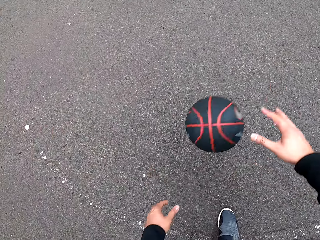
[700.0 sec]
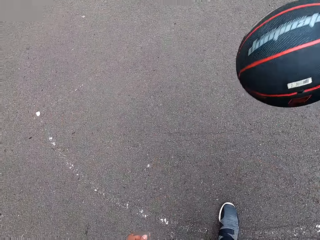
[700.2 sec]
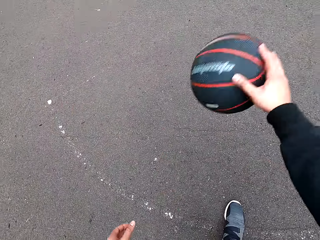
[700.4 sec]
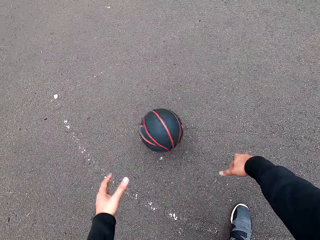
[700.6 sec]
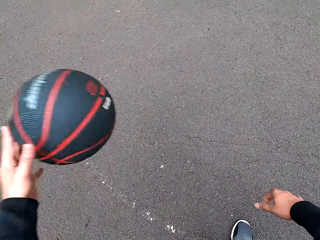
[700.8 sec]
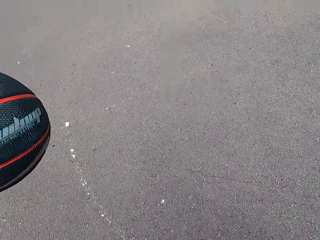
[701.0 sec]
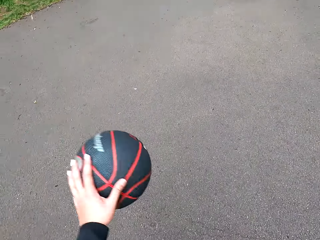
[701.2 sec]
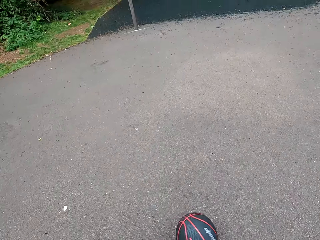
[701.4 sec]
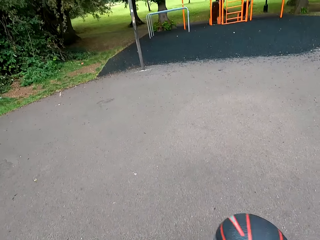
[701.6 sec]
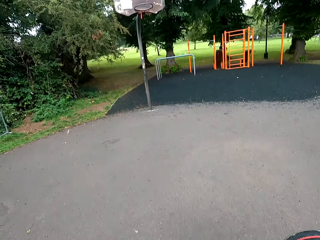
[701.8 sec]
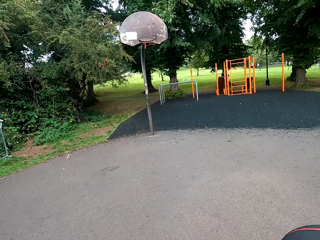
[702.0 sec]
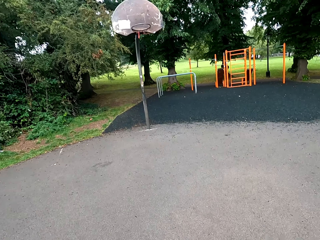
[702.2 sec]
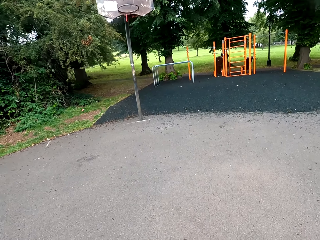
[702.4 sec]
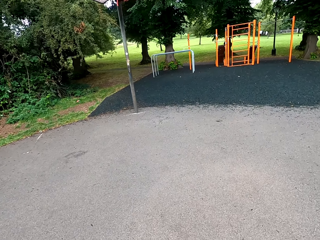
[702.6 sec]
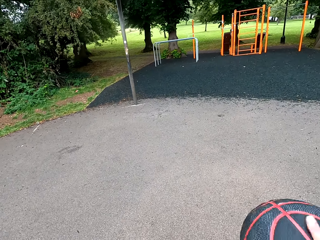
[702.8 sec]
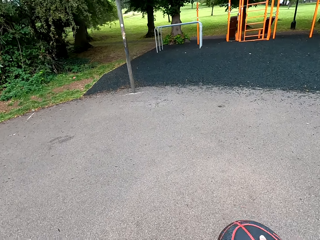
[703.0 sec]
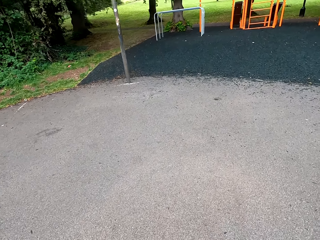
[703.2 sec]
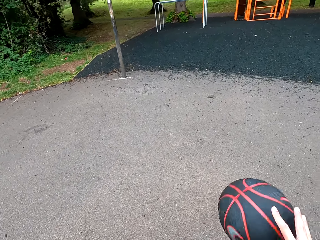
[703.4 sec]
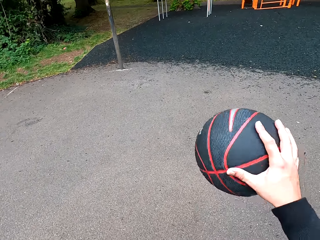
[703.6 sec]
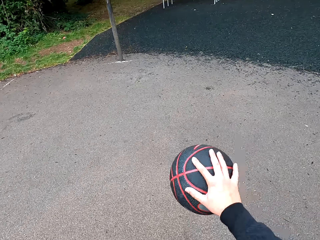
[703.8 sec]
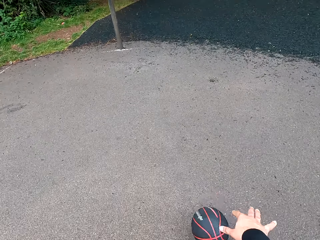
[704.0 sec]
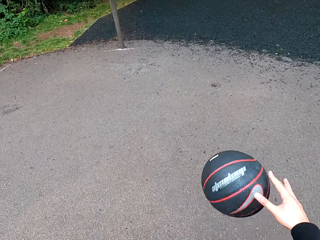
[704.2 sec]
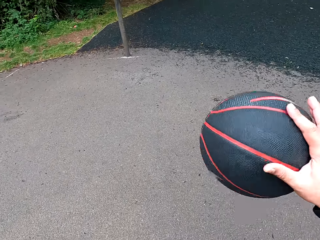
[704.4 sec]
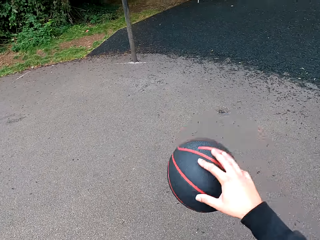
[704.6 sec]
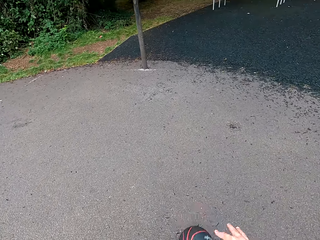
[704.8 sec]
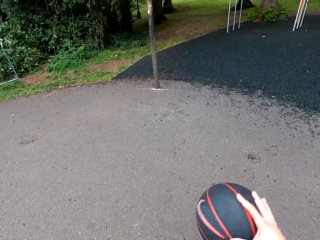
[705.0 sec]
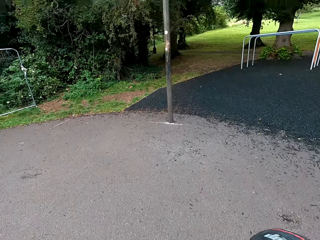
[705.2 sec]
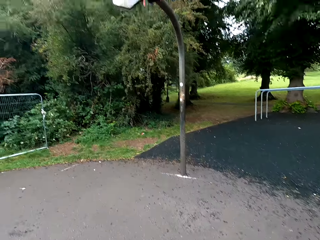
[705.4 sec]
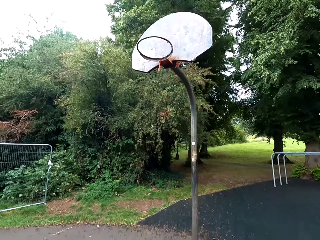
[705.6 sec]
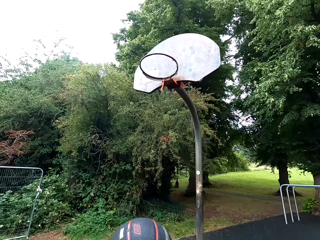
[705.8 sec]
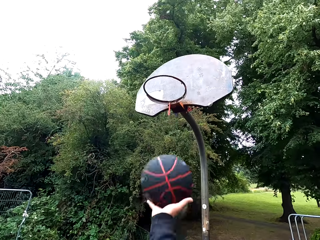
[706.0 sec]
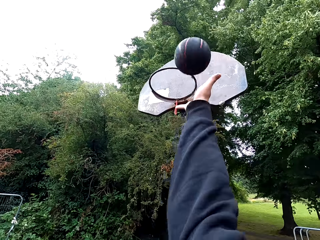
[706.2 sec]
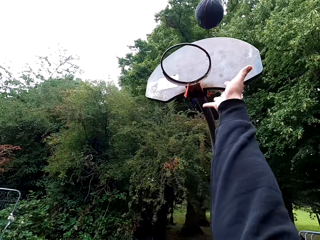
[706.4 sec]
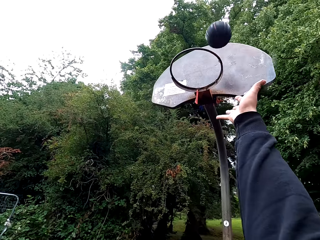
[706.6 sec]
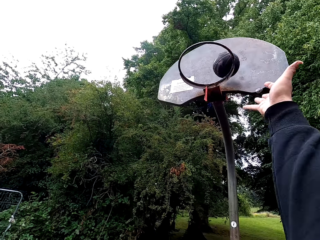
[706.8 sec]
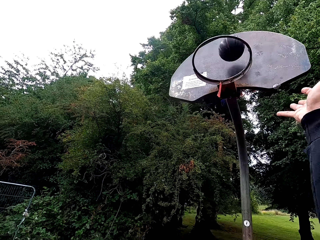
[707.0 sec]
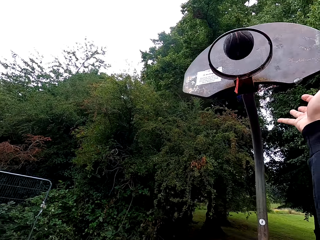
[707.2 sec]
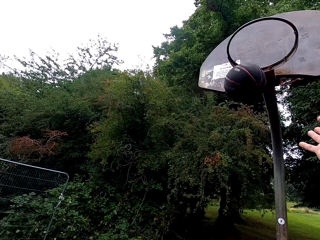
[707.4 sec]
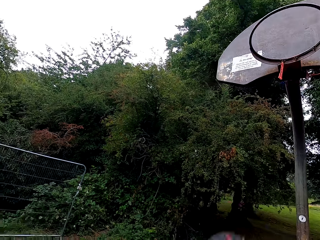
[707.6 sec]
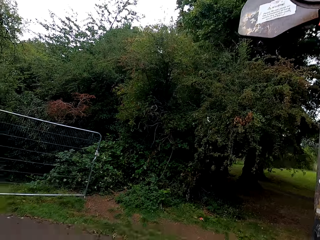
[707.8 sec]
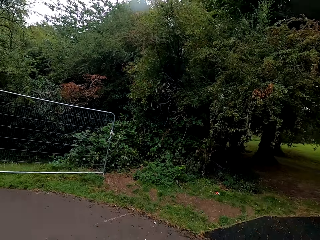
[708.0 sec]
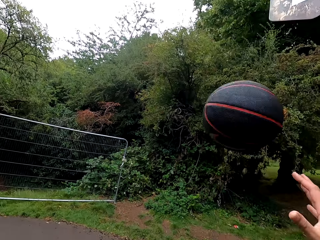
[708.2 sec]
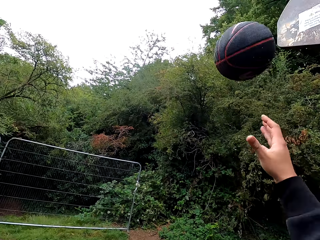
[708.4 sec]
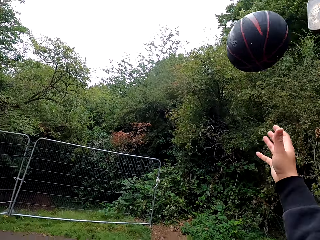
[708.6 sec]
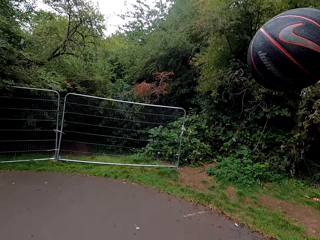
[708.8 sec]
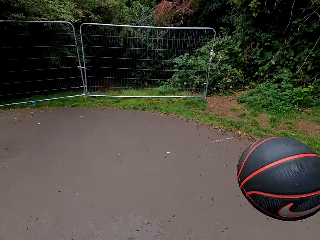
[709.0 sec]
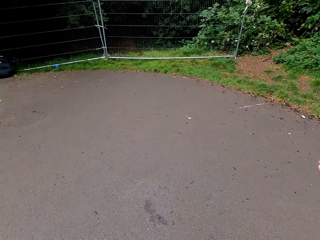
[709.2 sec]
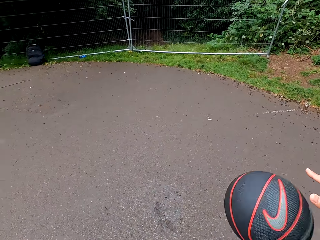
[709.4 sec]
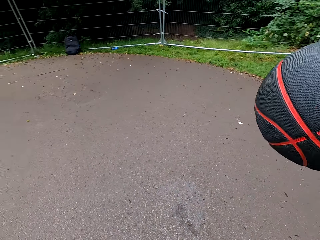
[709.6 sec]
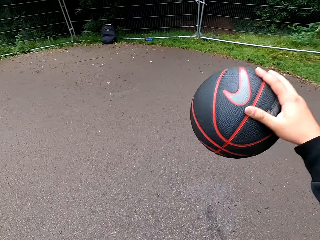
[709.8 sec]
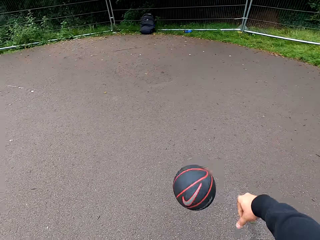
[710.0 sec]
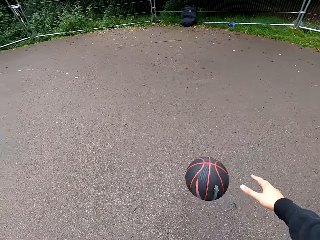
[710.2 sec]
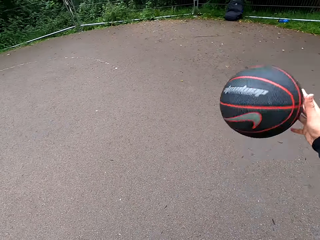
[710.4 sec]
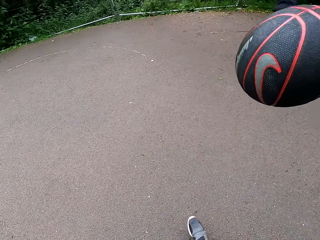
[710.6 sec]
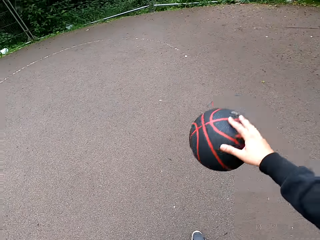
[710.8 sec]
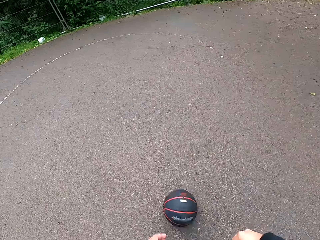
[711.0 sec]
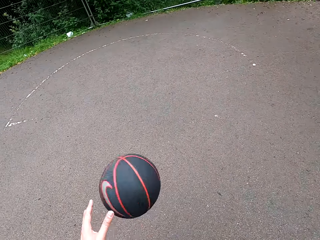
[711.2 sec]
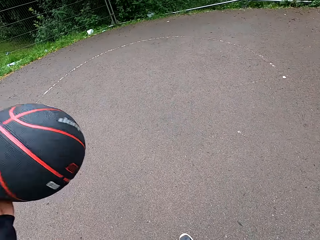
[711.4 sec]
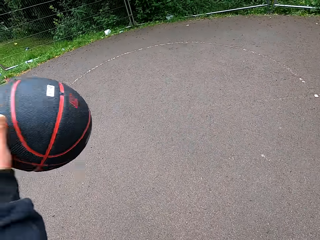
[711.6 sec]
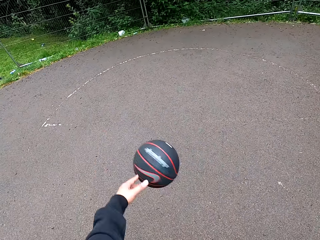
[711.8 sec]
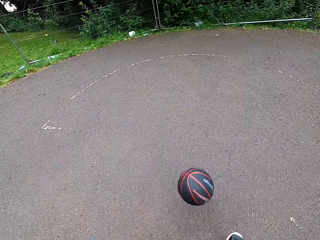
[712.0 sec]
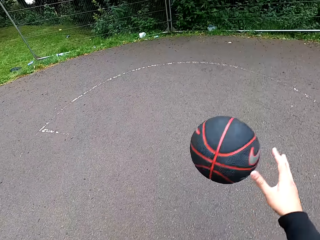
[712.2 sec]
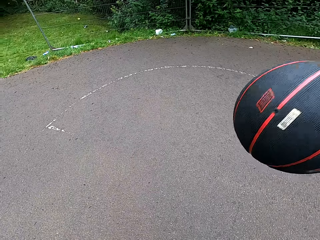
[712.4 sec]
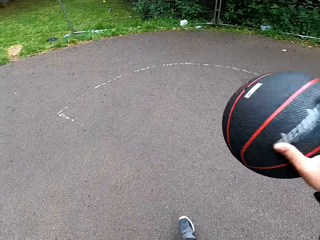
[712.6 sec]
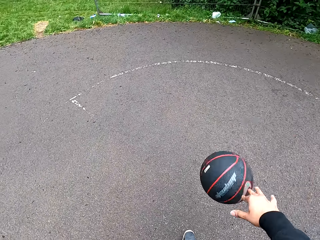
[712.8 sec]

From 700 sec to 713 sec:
The camera wearer holds the basketball. They throw the basketball. They play the basketball.

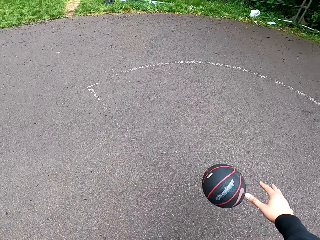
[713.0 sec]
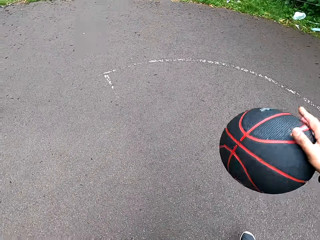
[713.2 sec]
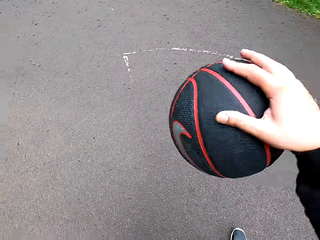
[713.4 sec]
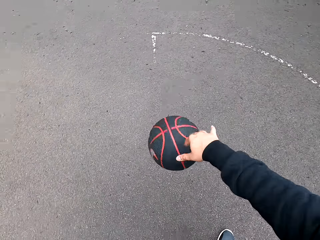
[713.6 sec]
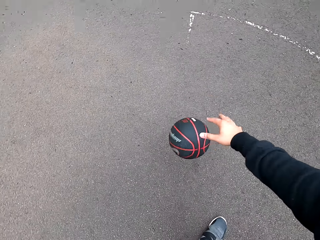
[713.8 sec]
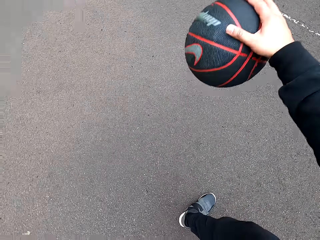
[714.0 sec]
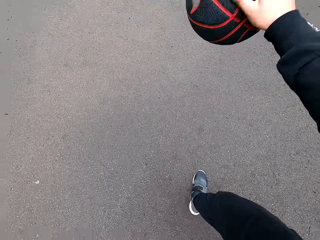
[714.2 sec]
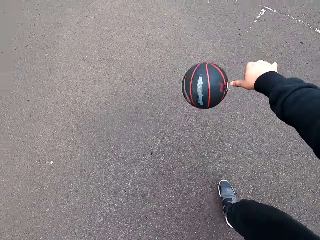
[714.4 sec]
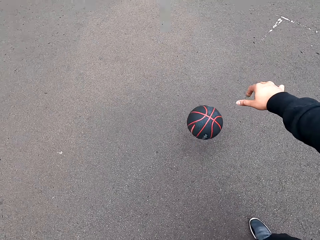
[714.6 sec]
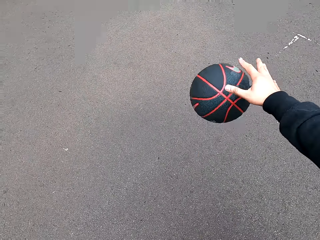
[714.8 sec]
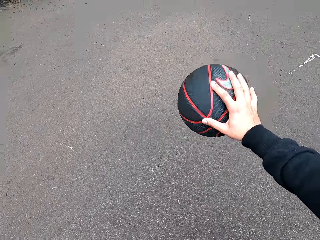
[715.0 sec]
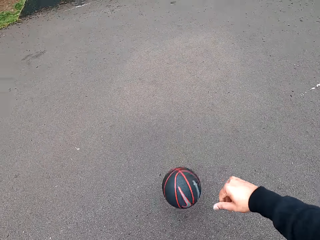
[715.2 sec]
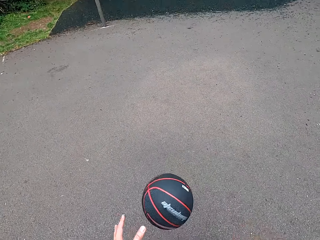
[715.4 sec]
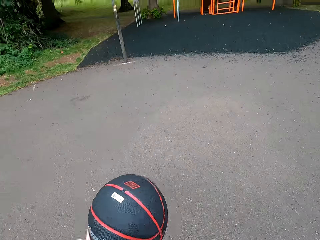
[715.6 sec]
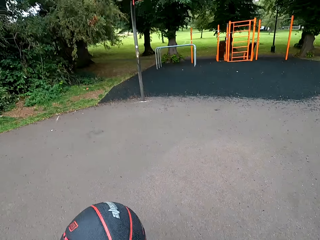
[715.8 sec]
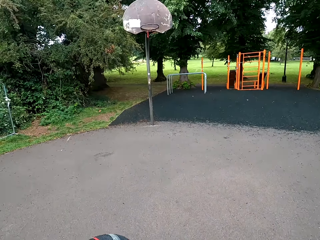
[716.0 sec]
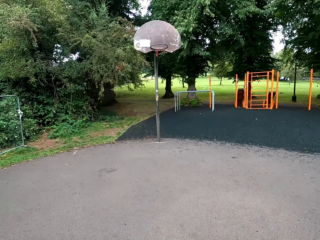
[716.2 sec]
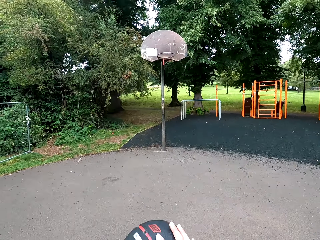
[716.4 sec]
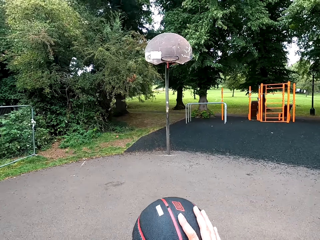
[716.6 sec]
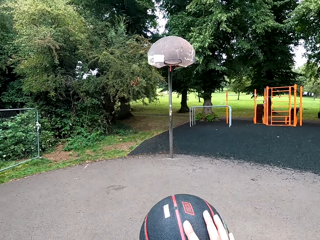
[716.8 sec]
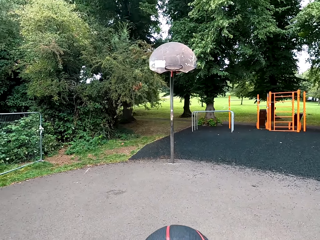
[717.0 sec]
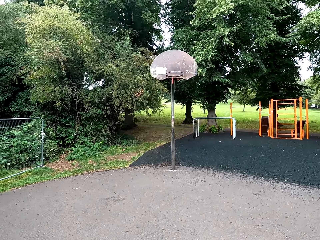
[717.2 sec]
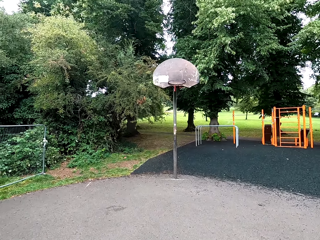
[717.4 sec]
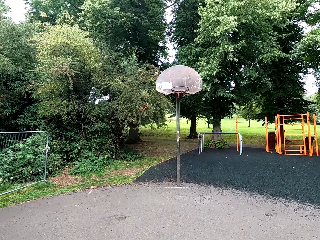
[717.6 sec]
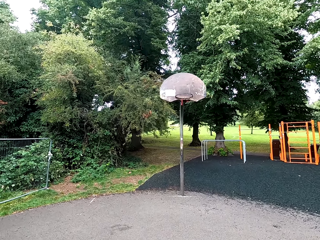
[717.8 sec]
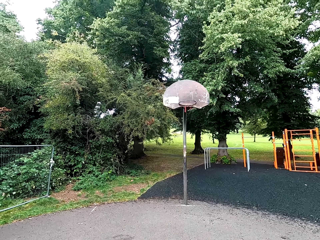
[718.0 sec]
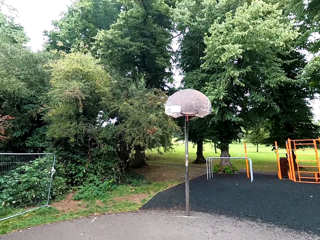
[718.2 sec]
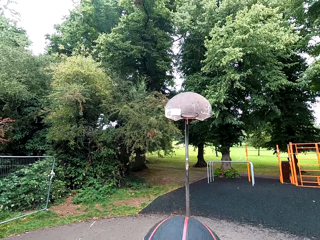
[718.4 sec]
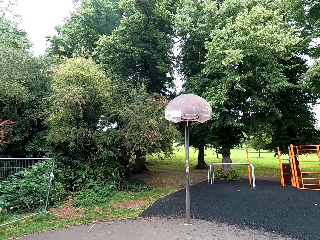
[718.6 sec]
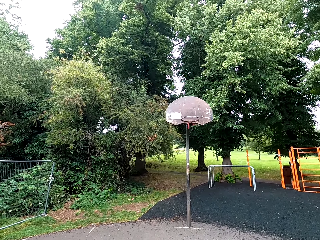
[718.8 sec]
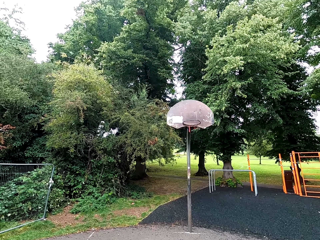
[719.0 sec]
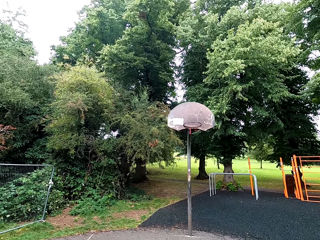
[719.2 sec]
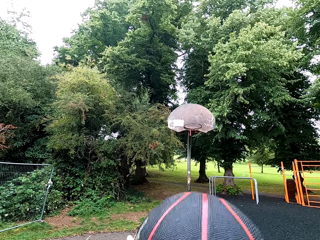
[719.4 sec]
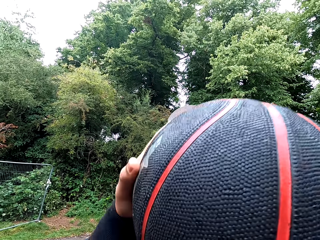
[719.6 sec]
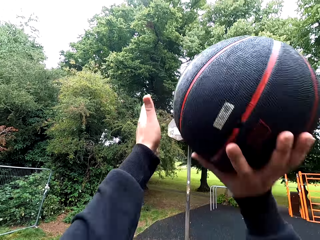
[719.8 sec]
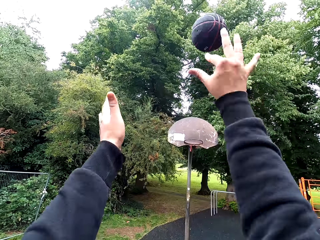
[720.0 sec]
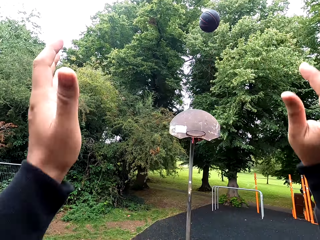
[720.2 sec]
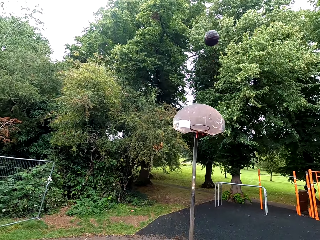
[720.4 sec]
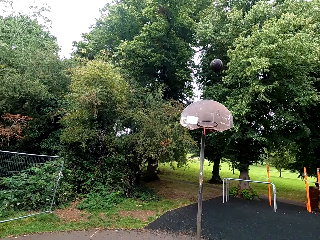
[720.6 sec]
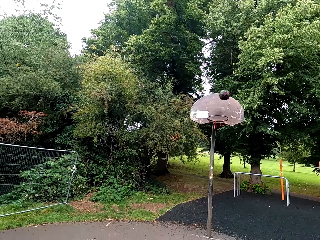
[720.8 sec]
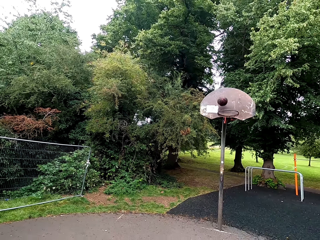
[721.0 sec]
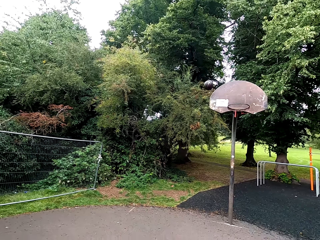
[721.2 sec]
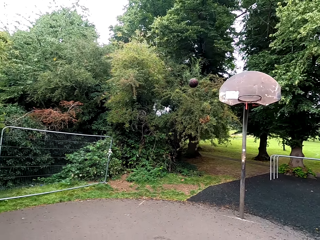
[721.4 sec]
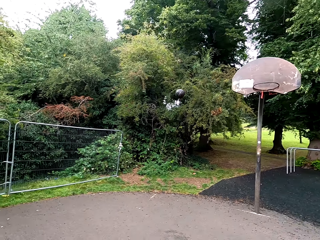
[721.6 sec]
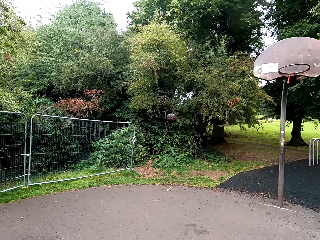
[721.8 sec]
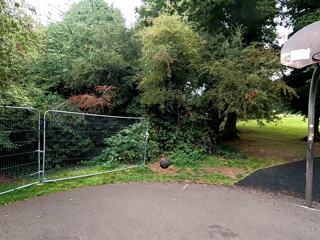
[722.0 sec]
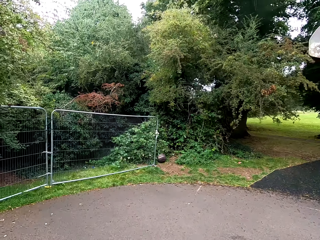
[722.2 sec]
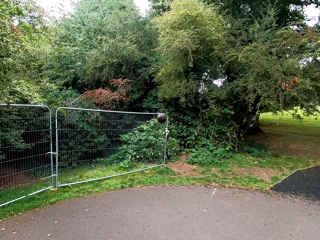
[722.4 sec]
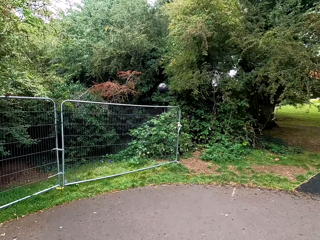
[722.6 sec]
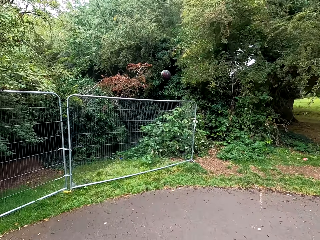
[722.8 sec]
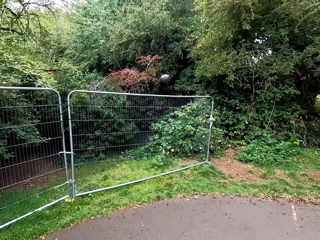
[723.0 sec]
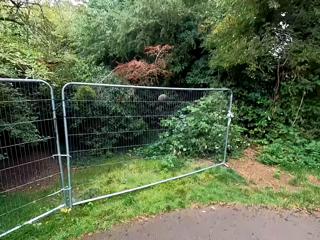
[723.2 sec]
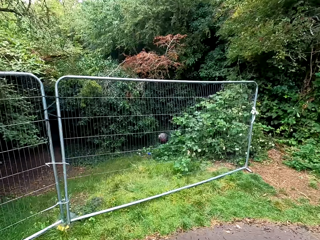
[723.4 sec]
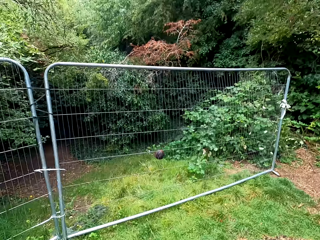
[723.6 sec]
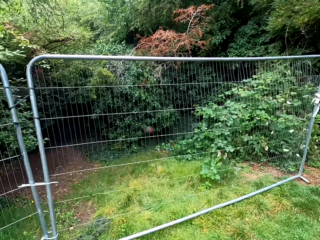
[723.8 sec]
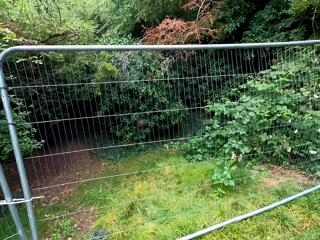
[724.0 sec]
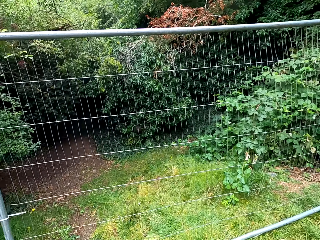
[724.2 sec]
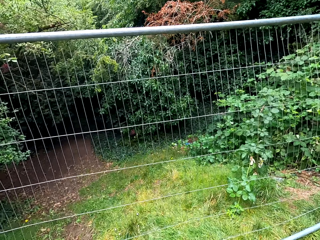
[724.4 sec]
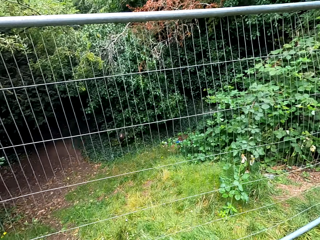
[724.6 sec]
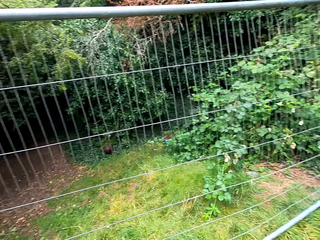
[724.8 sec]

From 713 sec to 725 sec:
The camera wearer plays a basketball. They hold the basketball. They throw the basketball. They walk toward the basketball.
